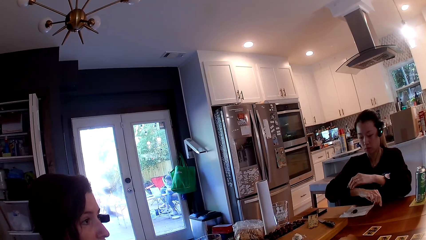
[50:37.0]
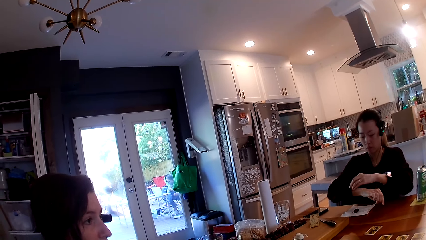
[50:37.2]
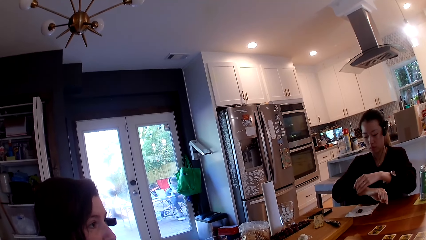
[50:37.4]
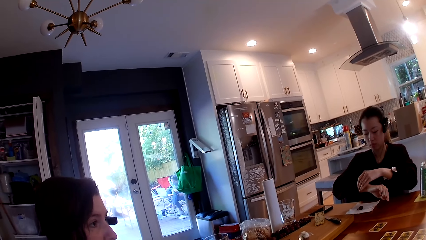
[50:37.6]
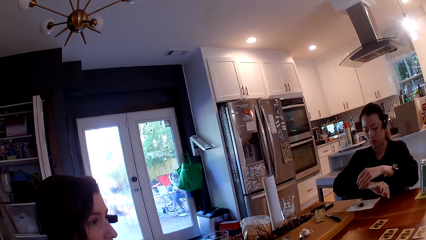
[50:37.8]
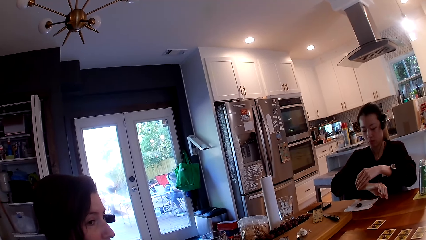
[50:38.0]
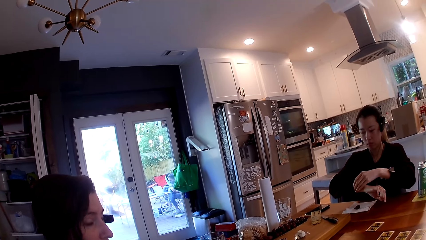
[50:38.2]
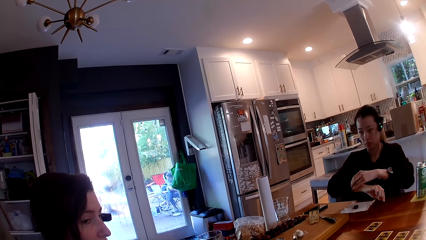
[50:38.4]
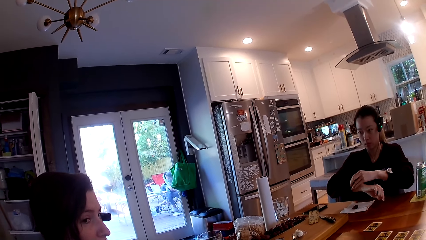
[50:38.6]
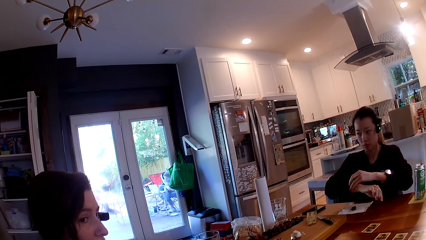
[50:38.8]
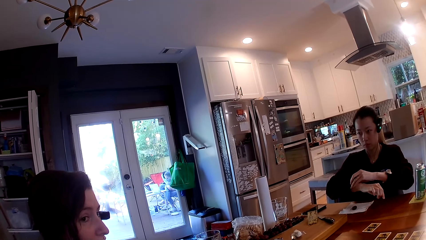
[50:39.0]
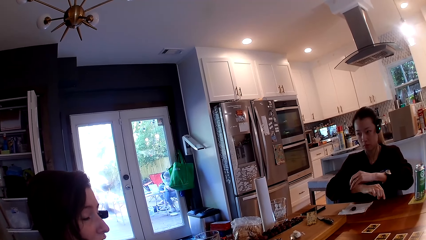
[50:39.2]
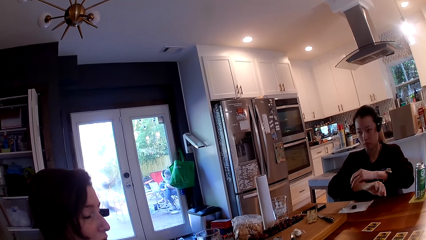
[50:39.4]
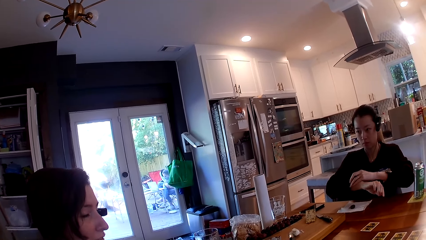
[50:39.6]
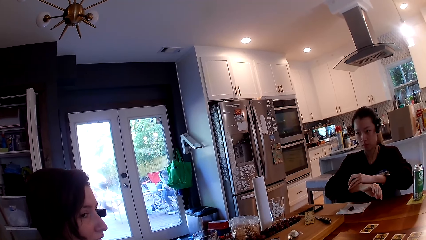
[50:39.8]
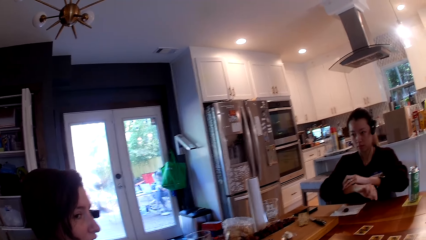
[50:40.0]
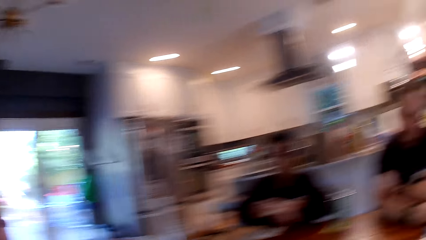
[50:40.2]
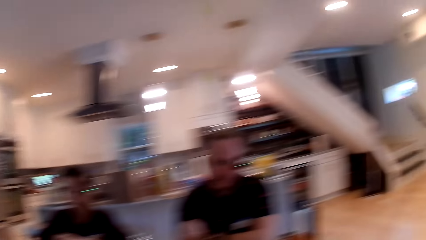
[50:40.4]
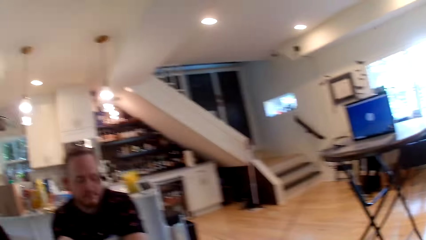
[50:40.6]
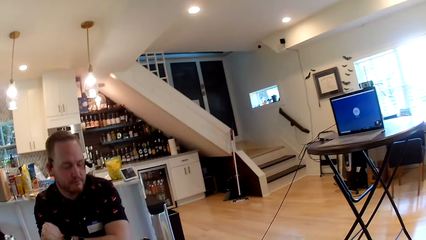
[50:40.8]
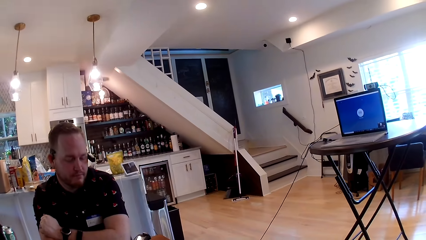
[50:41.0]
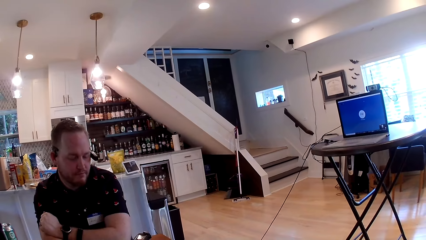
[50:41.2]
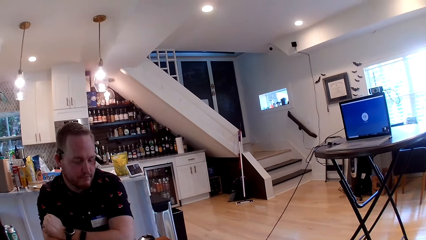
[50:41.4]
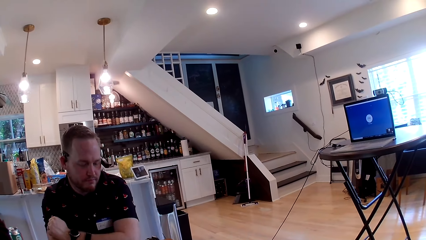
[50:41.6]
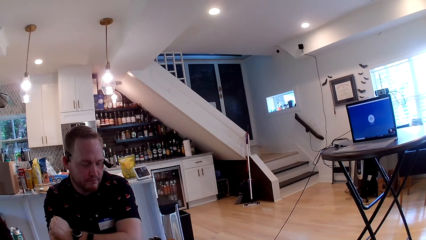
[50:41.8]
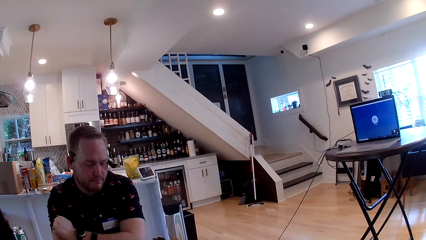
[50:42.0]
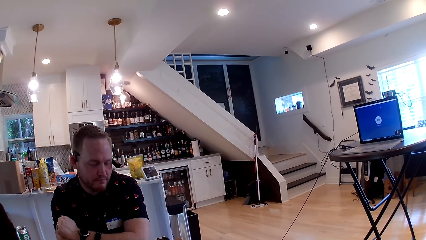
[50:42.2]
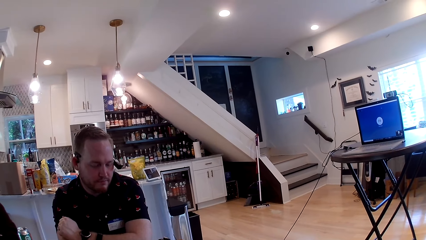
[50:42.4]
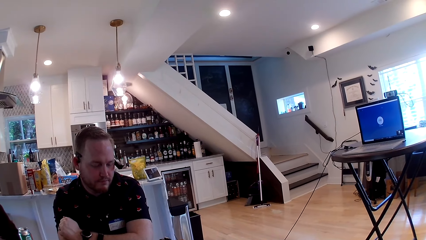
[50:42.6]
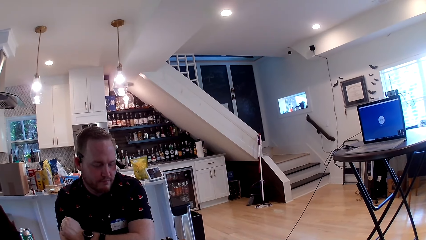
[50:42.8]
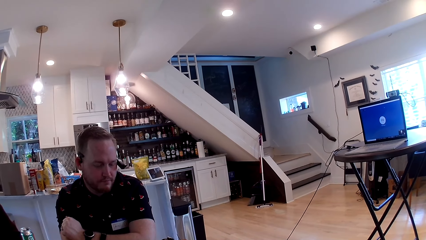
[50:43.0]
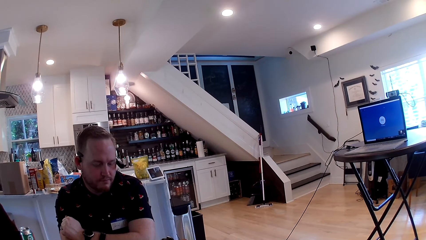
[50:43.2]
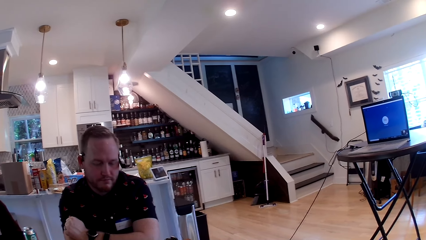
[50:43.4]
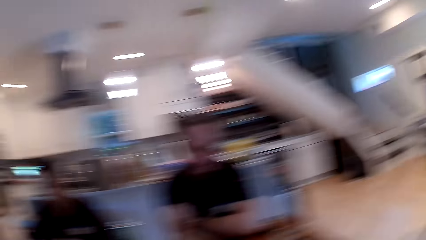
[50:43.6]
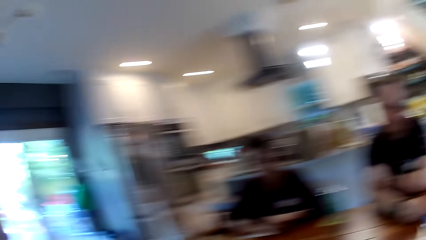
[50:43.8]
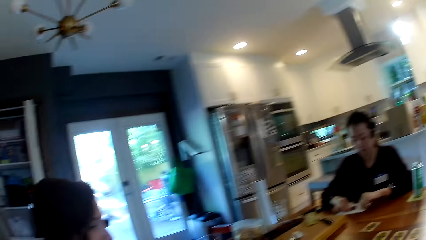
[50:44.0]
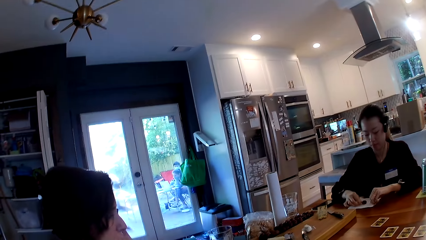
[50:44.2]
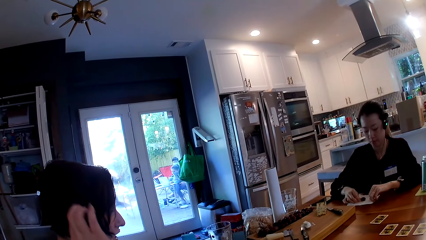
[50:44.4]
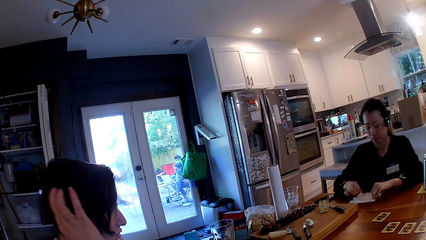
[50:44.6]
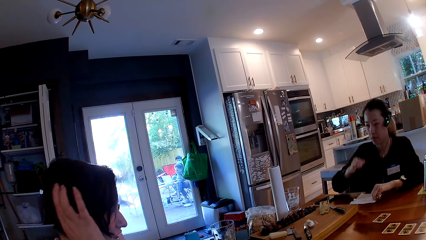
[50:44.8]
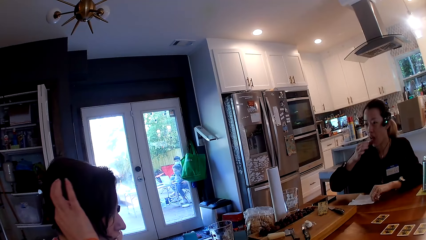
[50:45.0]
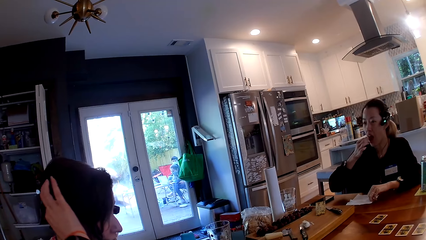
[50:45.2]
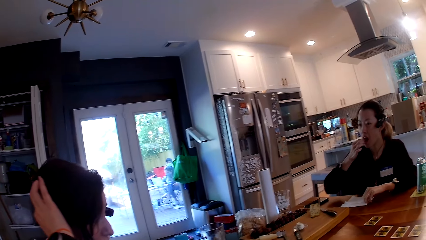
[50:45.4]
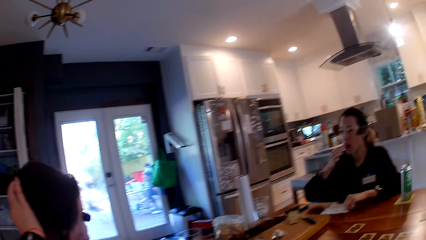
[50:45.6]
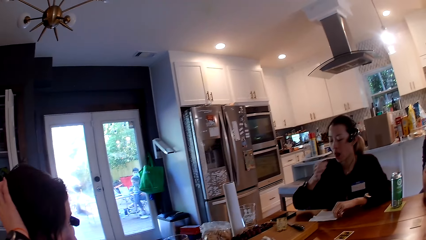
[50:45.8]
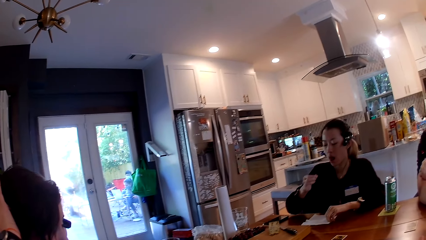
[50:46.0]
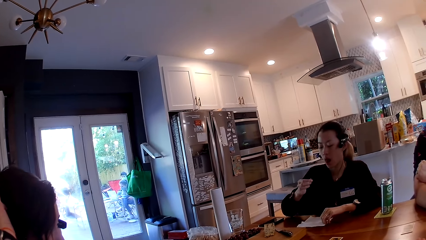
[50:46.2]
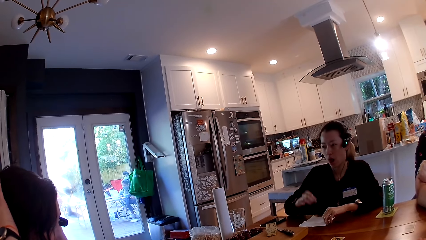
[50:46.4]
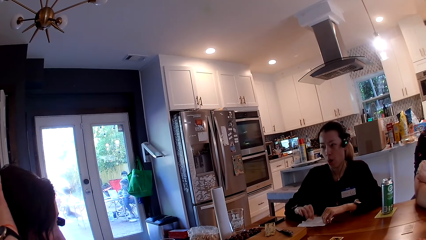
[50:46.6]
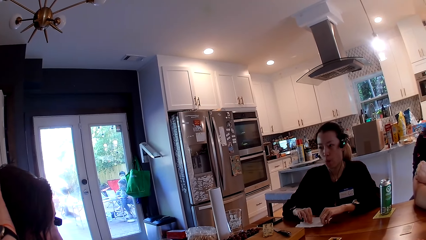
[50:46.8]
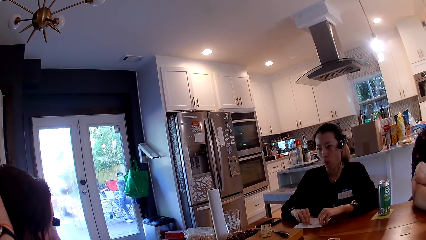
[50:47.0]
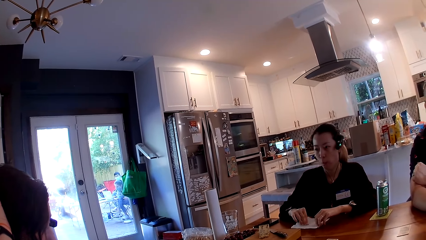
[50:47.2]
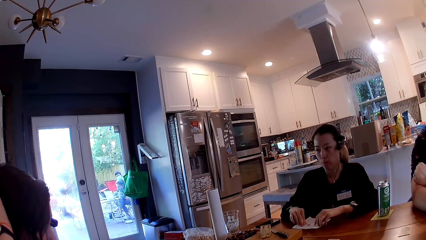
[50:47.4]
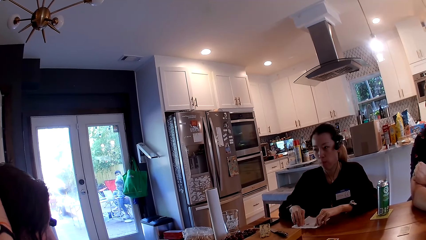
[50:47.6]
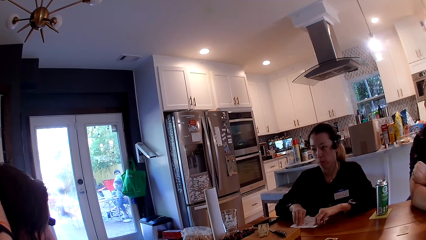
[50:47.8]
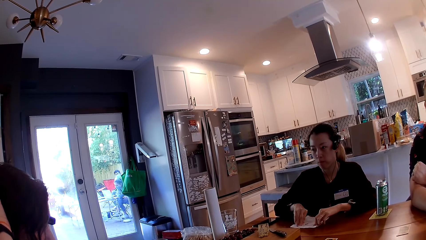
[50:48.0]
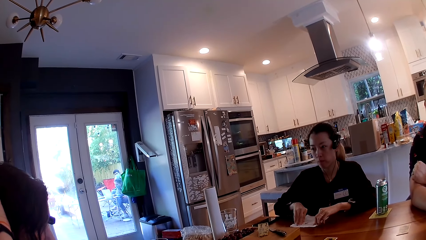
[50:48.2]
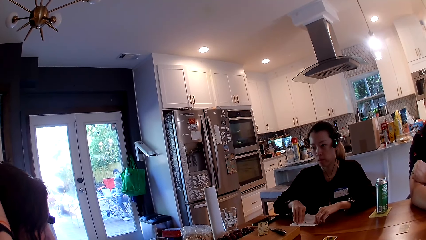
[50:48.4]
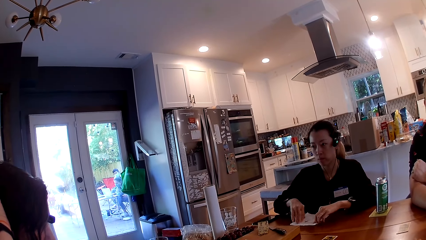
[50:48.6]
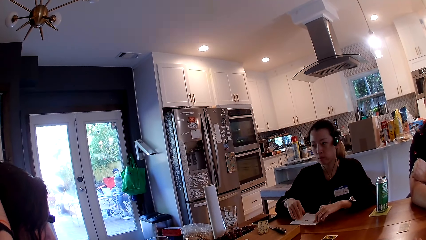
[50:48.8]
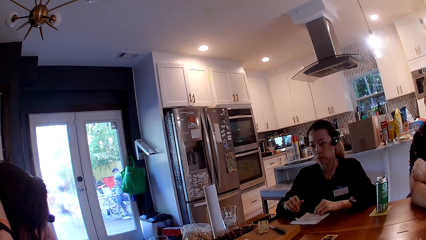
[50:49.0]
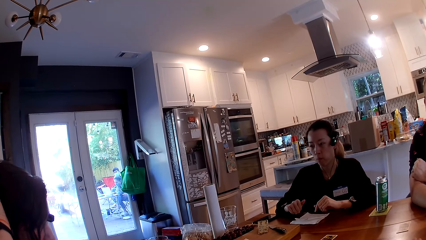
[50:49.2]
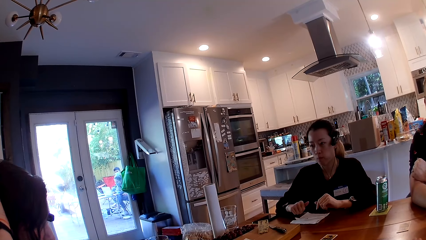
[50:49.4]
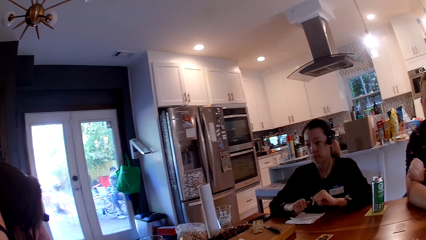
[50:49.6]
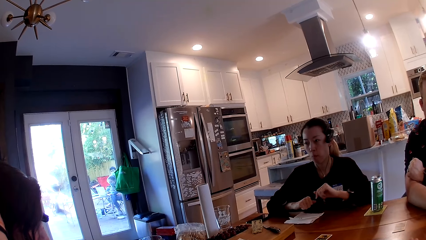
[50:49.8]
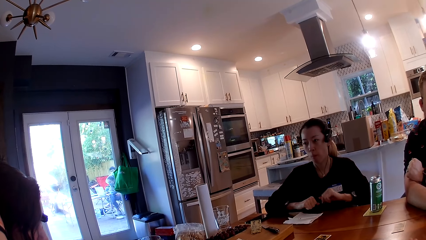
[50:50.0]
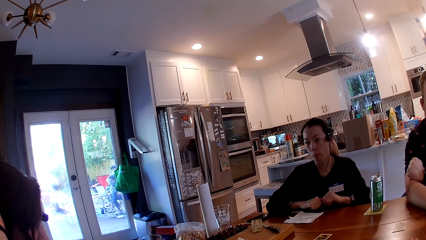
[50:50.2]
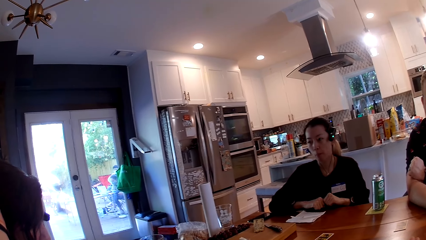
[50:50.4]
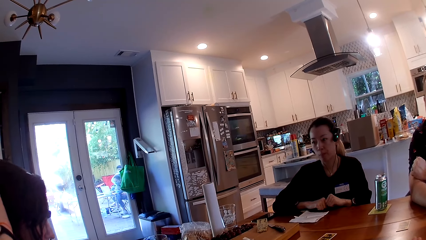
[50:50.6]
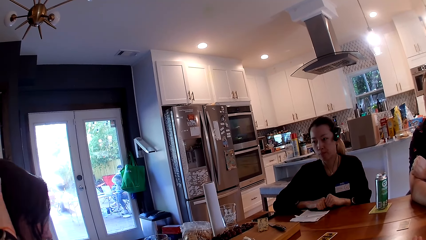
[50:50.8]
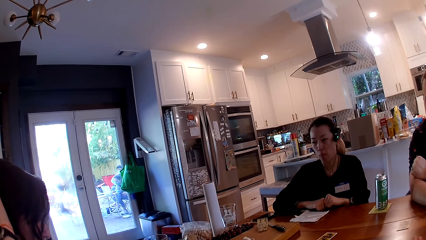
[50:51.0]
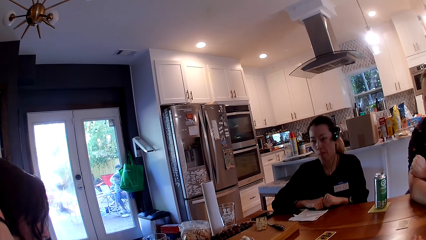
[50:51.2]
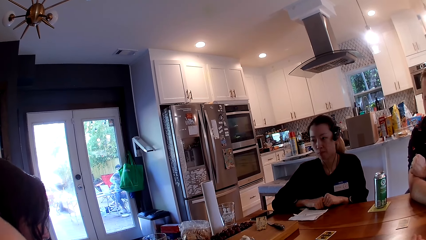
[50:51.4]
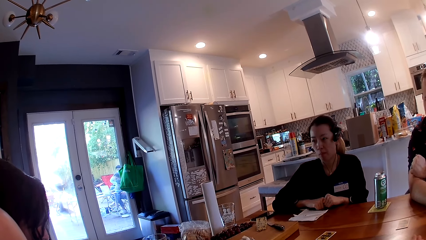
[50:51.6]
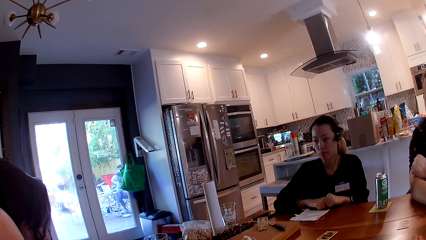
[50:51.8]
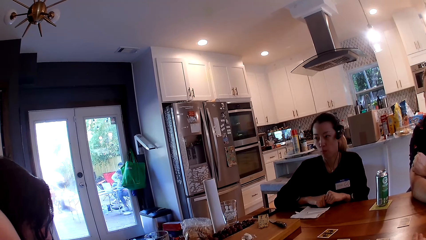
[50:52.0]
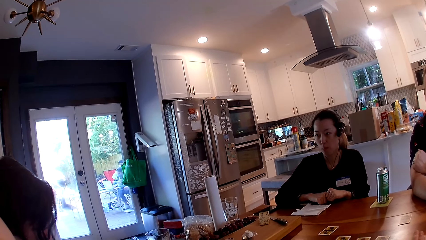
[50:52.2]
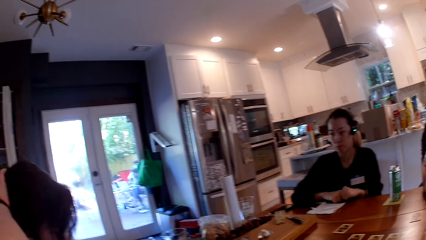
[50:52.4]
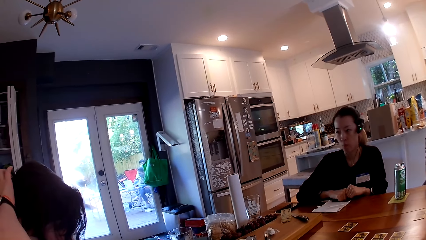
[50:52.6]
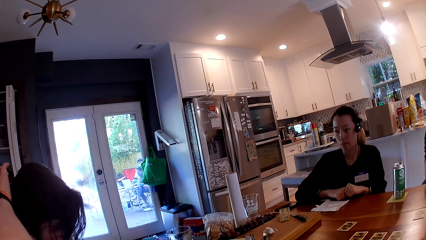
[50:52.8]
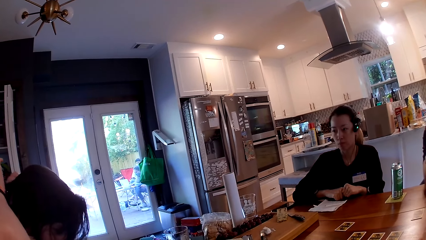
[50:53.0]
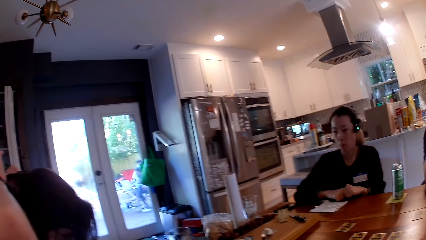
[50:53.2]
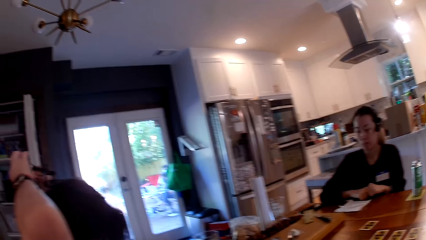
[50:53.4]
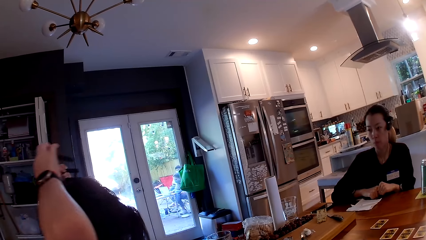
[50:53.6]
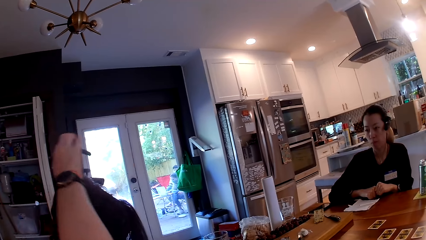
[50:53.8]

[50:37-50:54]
The camera wearer looks around. A person scratches the head. Another person shuffles the cards.
